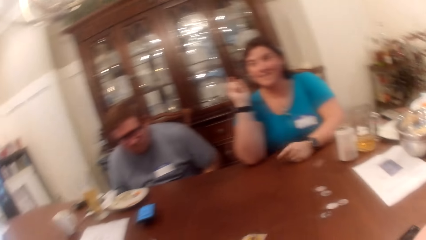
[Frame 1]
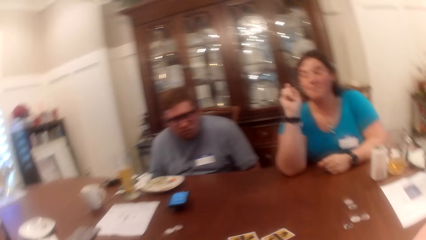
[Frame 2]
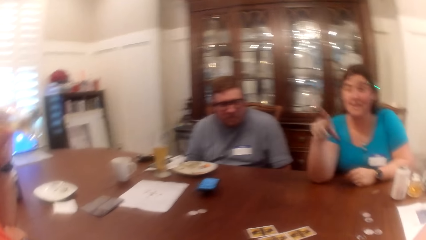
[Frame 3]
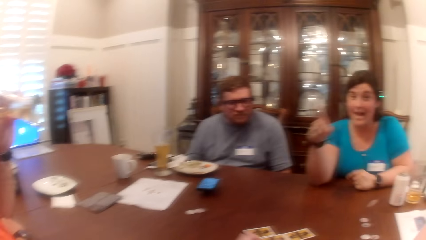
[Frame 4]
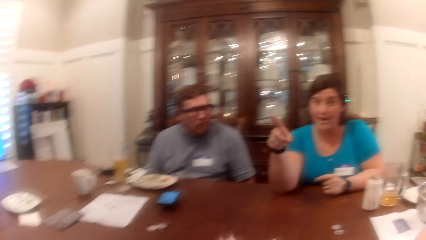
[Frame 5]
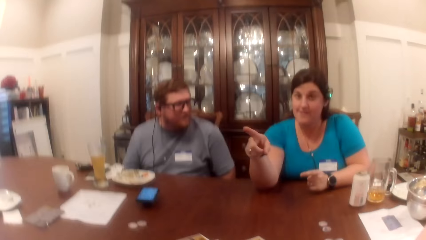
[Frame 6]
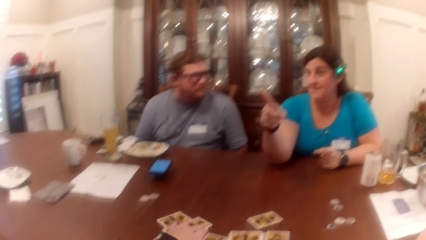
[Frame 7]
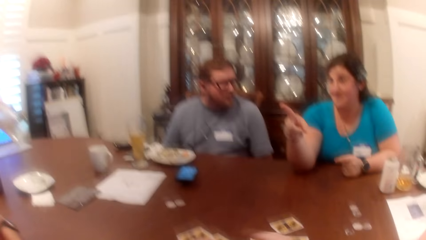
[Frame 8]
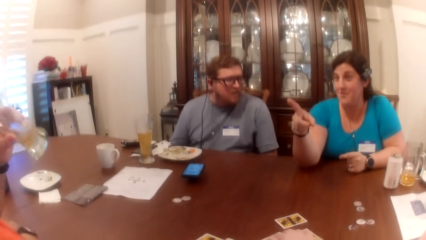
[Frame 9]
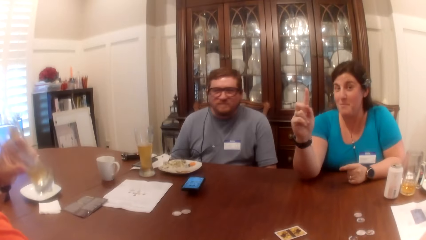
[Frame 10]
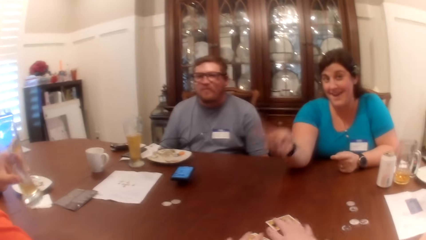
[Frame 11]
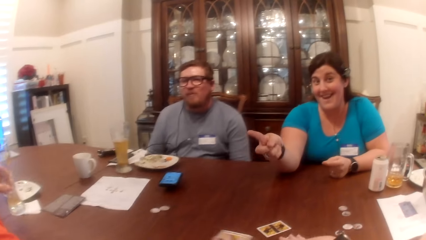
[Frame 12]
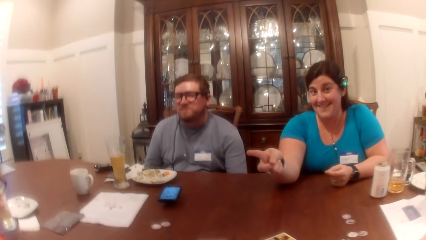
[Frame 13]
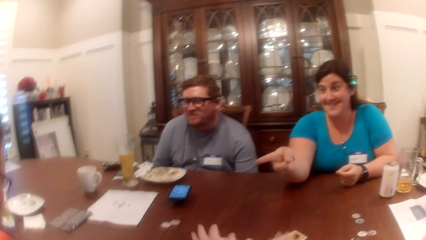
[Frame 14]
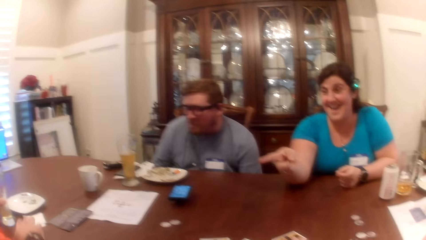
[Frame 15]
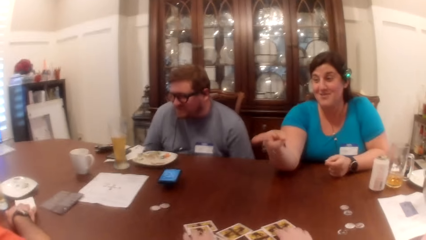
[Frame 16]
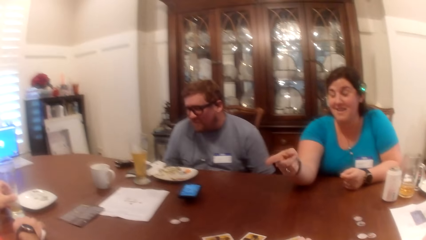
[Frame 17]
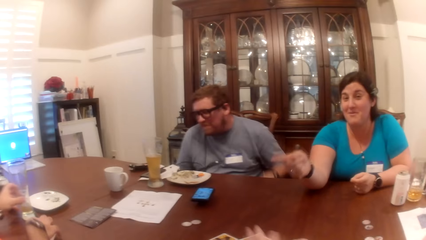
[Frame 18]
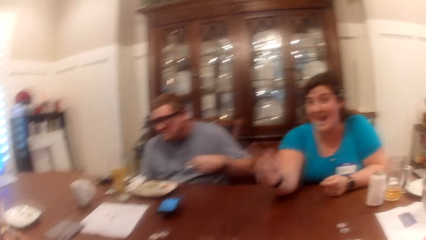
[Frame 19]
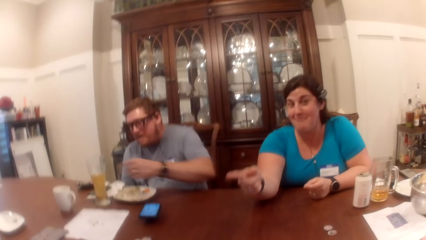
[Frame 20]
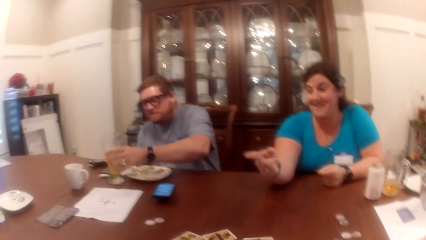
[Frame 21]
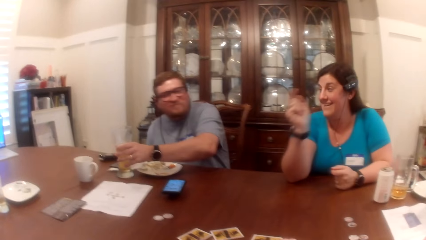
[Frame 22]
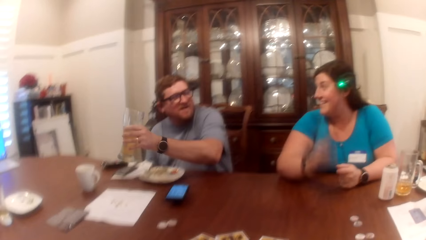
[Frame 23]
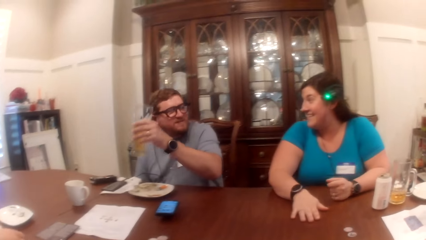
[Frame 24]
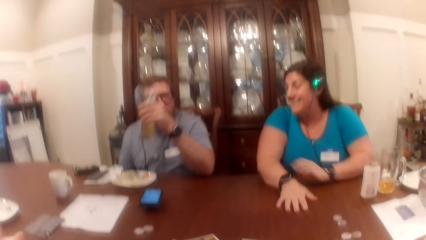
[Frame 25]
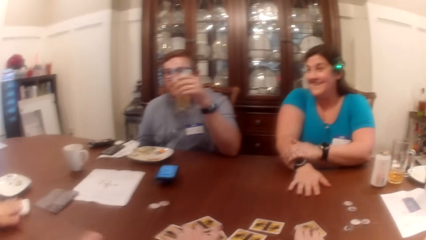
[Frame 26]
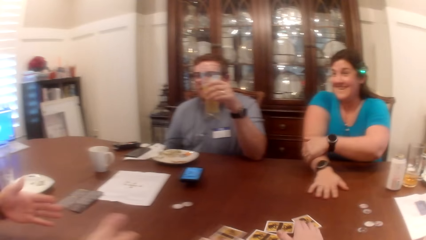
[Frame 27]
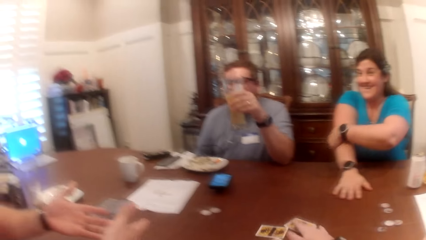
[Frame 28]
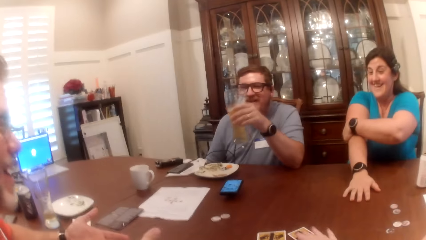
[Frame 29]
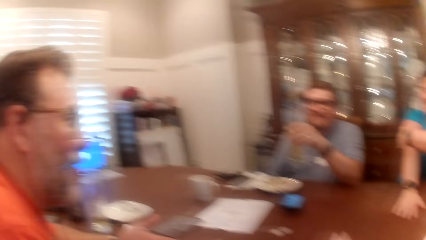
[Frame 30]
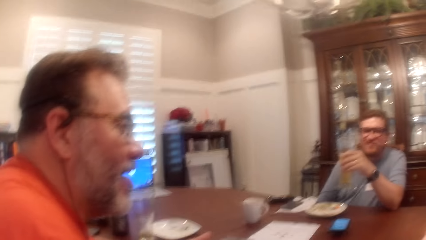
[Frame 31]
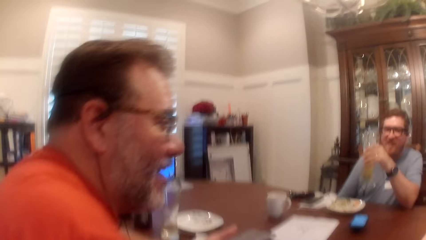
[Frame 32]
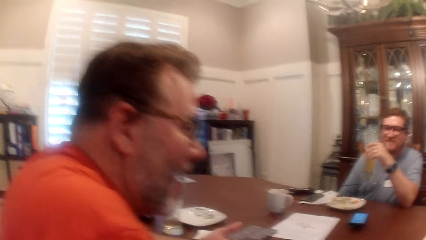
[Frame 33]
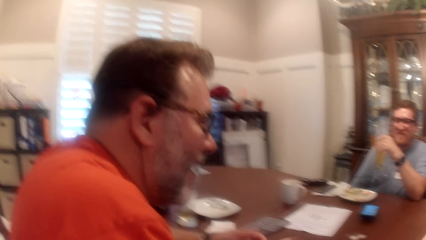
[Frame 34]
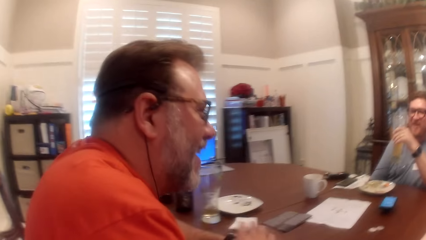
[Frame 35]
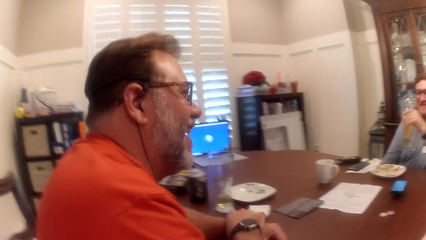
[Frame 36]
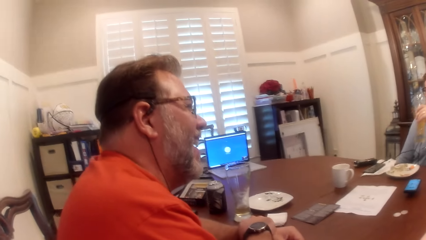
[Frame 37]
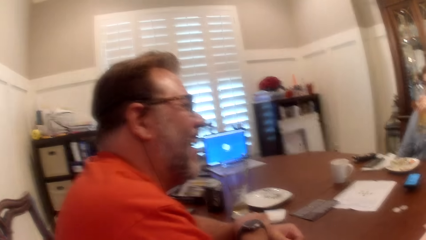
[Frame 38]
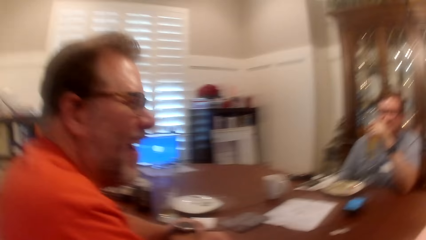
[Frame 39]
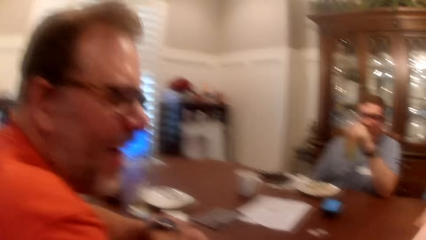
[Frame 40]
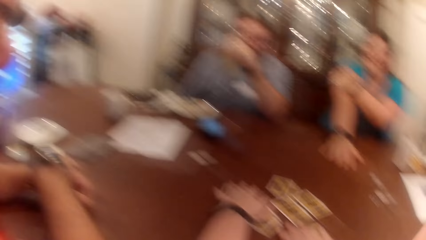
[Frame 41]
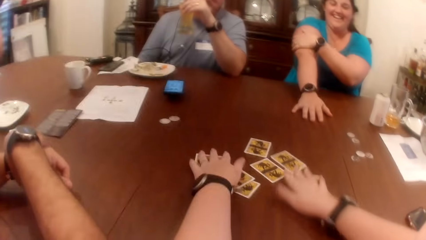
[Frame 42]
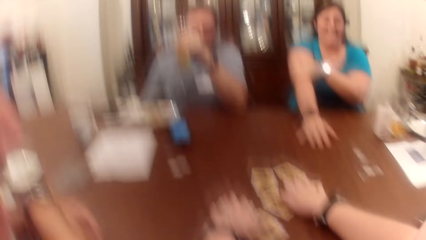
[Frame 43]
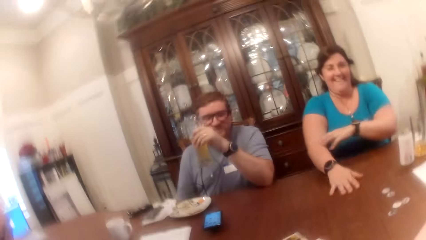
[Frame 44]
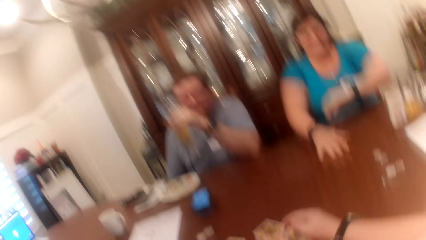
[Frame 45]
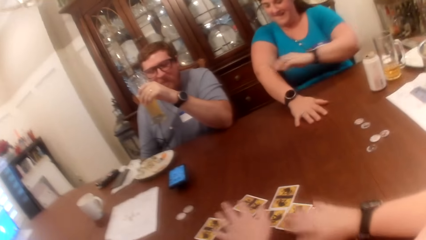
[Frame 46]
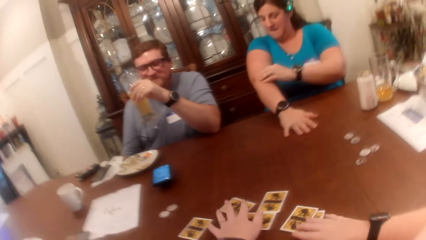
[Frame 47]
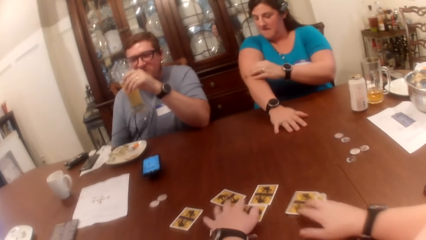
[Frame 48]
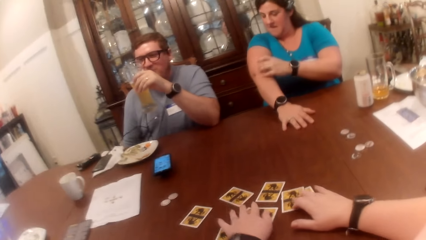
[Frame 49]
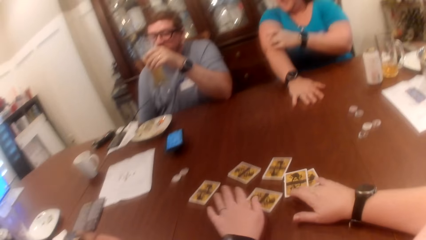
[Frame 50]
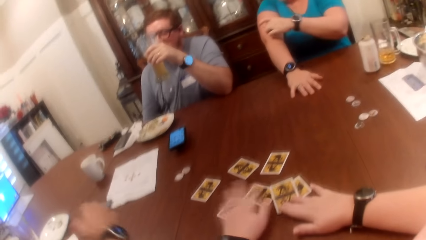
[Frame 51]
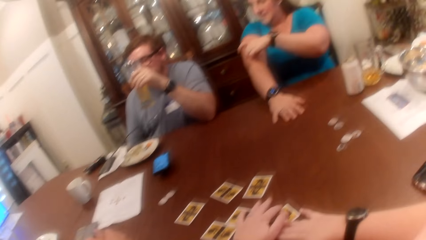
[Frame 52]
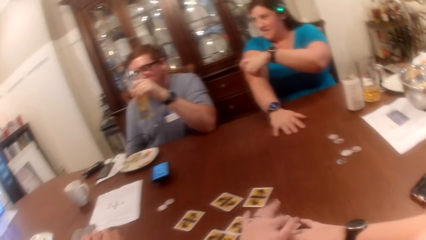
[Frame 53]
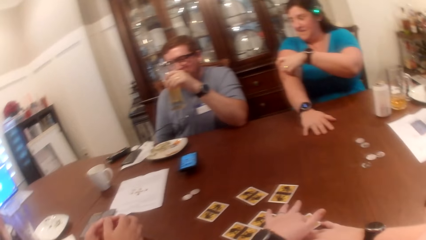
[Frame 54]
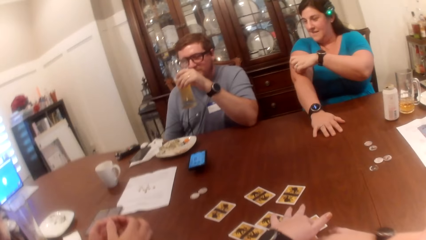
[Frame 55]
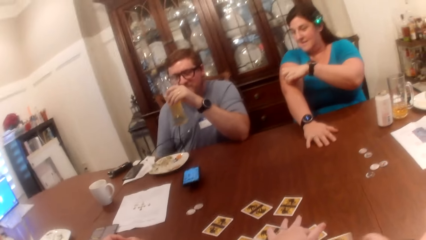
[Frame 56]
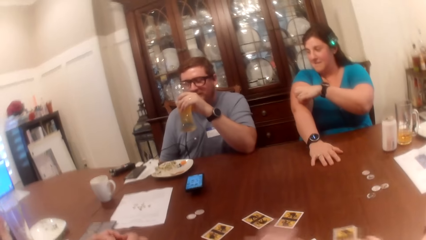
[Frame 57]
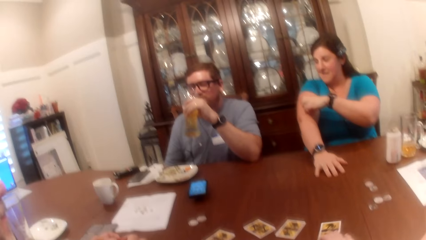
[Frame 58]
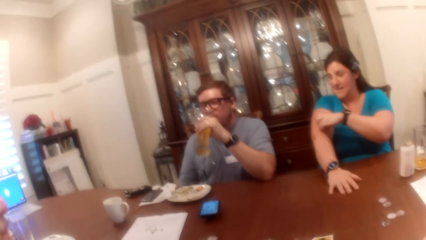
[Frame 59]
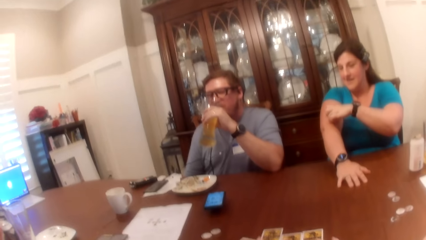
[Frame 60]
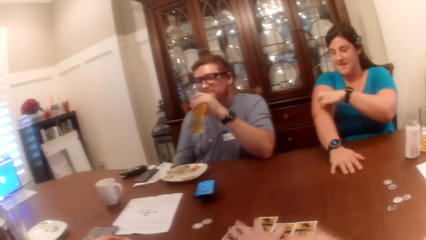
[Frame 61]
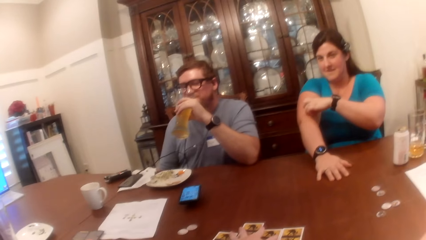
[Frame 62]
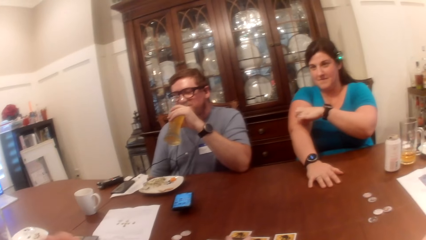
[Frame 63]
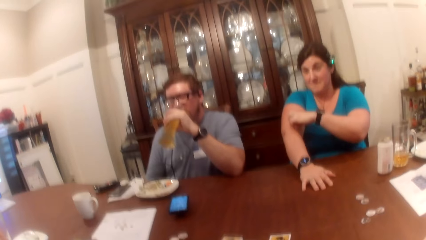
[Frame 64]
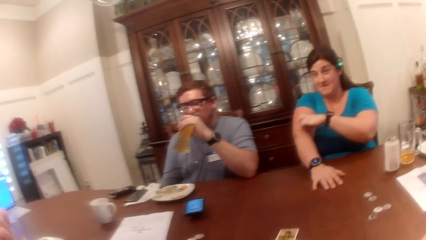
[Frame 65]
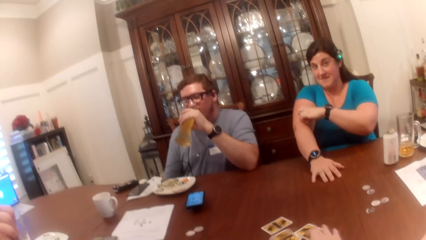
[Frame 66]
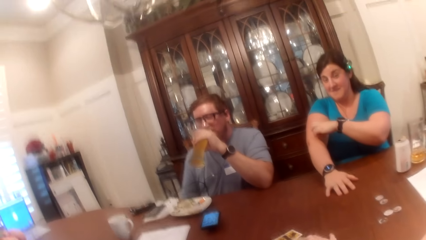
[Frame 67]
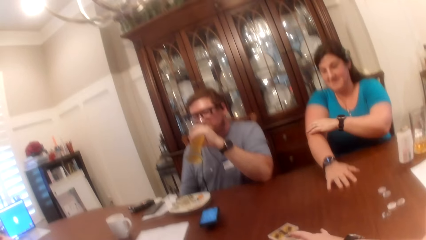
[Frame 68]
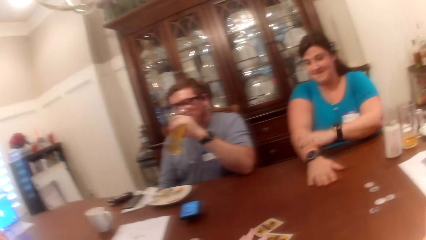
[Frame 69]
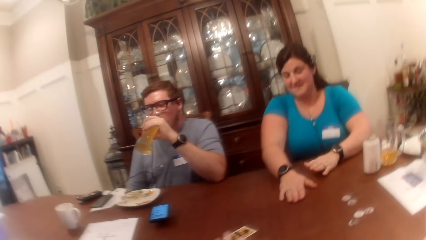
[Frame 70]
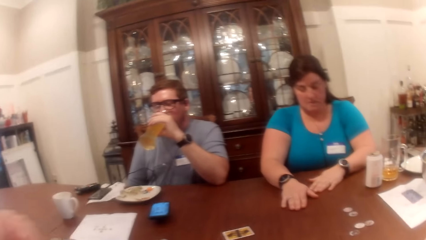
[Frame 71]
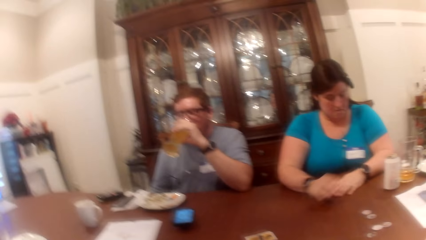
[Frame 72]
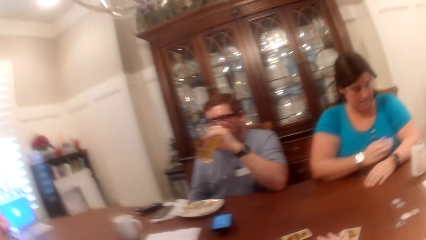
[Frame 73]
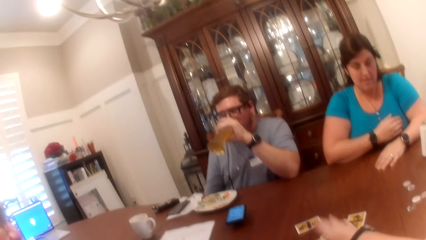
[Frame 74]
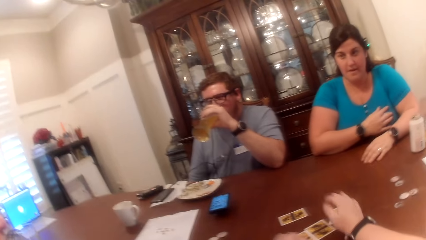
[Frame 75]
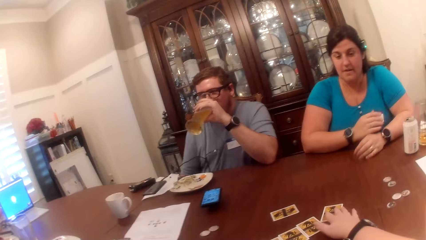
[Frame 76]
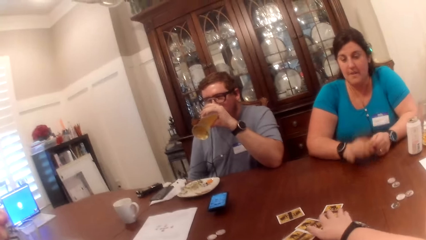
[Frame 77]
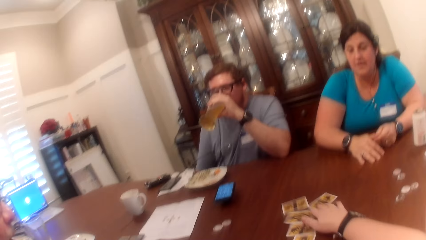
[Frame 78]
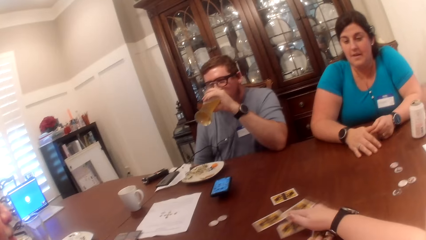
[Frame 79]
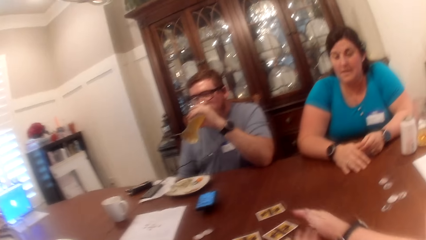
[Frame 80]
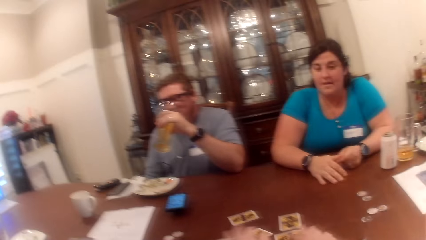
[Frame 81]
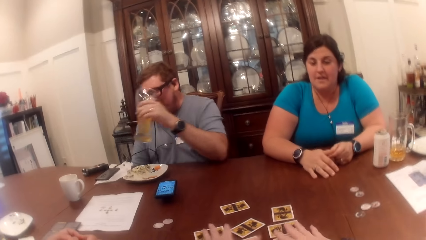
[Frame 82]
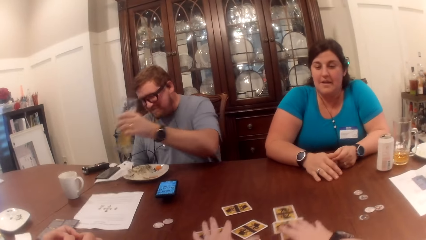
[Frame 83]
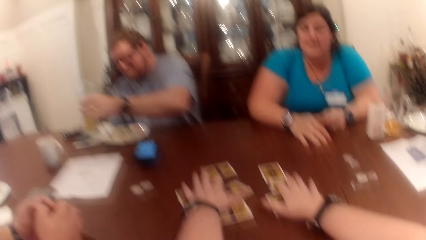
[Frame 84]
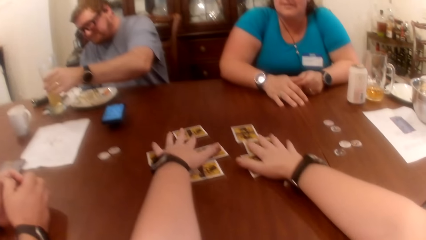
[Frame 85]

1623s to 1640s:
The woman puts her left hand on the table and points at a man with her right hand. The camera wearer shuffles the cards on the table with both hands. The man drops the cup of drink in his left hand on the table. Another man carries a cup of drink on the table with his left hand. The woman puts her right hand on the table and rubs her right hand with her left hand. The first man adjusts the watch on his left hand with his right hand. The other man drinks from the glass in his left hand. The woman touches a tag on her chest with her right hand and puts her right hand on the table.
